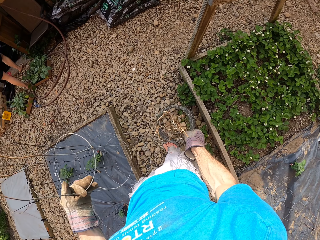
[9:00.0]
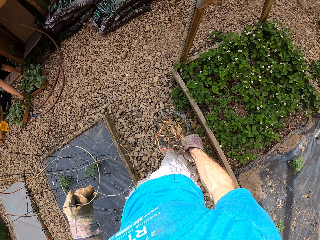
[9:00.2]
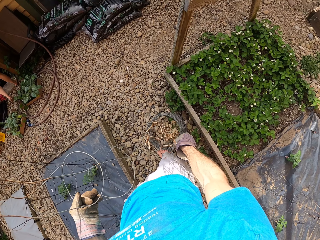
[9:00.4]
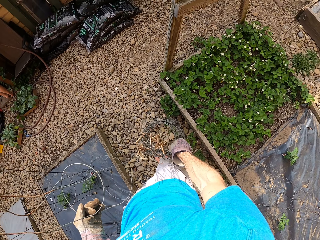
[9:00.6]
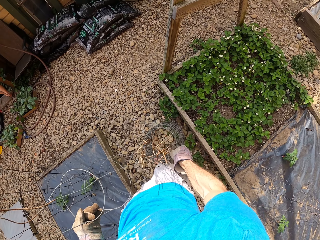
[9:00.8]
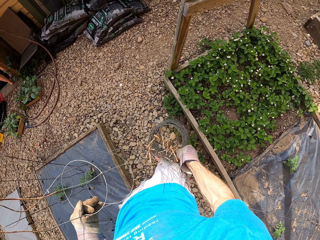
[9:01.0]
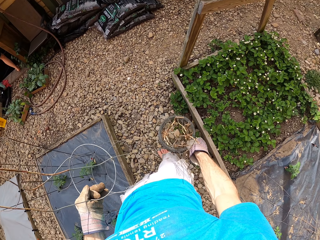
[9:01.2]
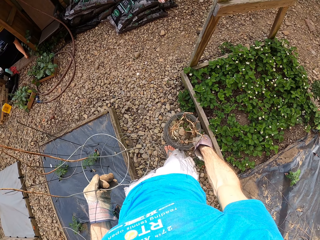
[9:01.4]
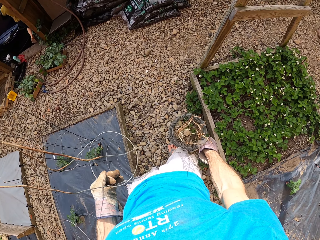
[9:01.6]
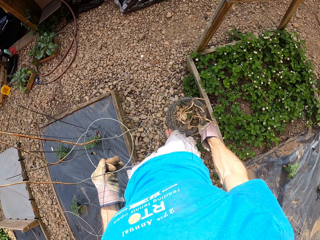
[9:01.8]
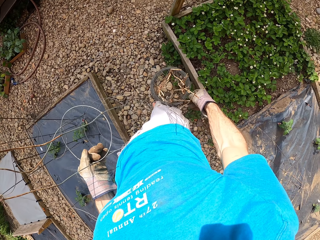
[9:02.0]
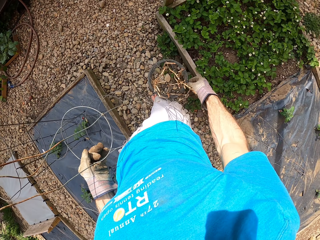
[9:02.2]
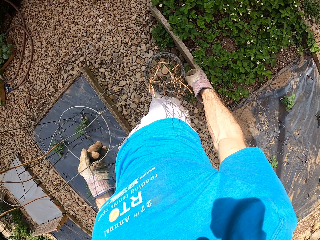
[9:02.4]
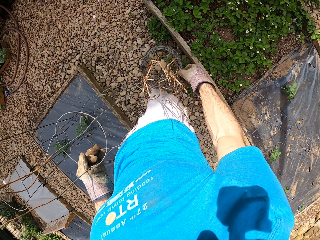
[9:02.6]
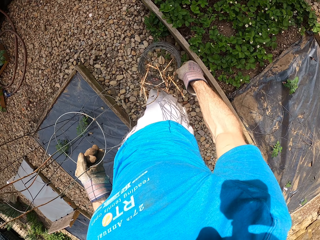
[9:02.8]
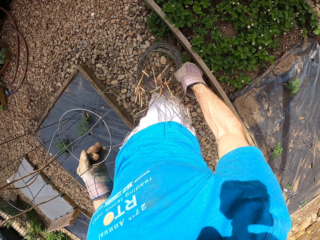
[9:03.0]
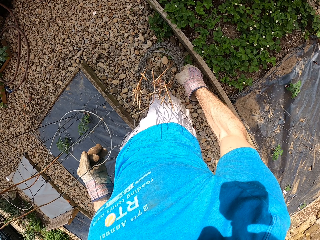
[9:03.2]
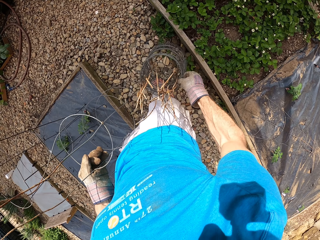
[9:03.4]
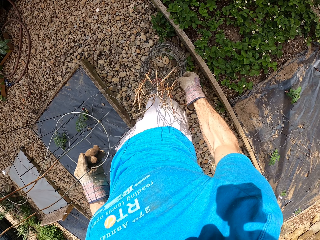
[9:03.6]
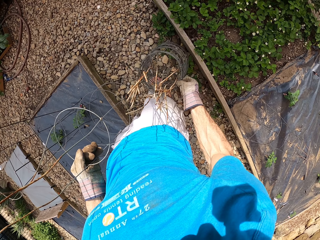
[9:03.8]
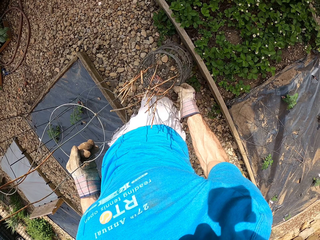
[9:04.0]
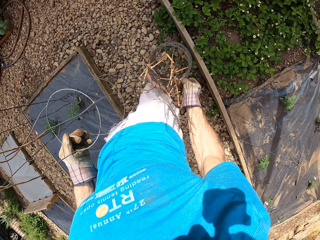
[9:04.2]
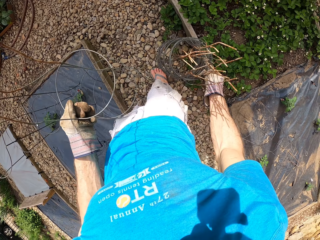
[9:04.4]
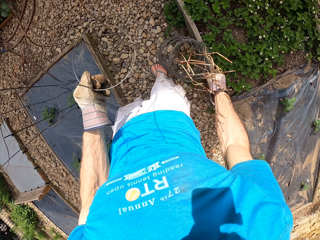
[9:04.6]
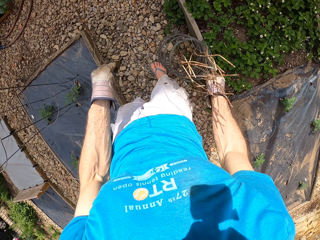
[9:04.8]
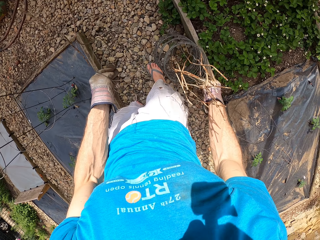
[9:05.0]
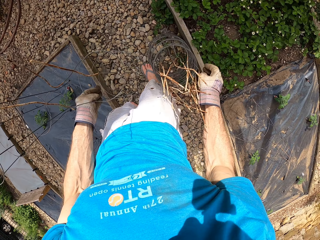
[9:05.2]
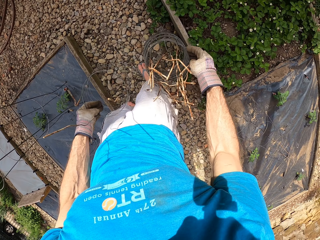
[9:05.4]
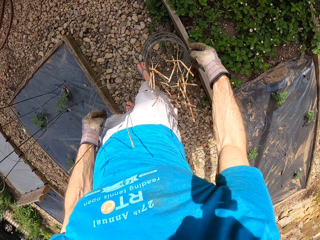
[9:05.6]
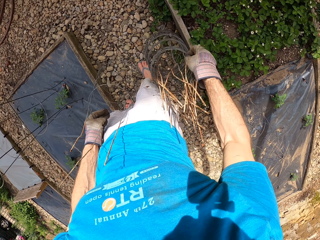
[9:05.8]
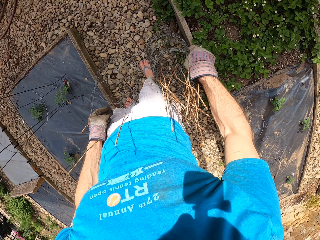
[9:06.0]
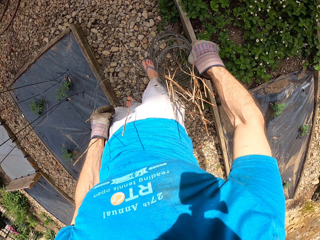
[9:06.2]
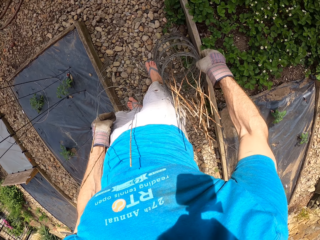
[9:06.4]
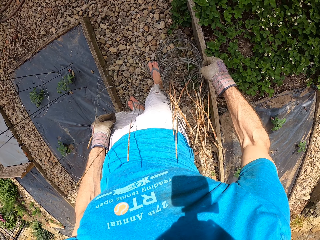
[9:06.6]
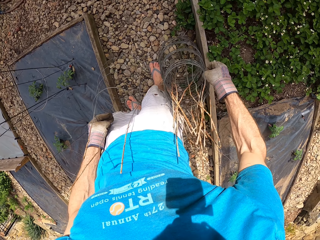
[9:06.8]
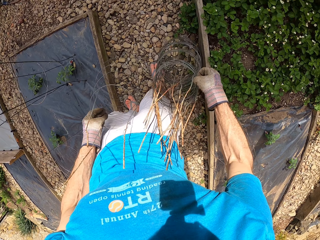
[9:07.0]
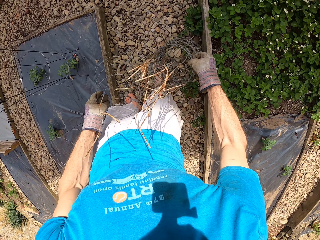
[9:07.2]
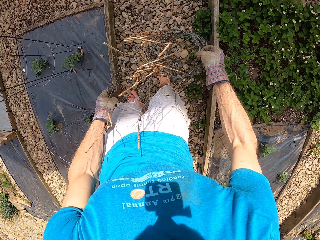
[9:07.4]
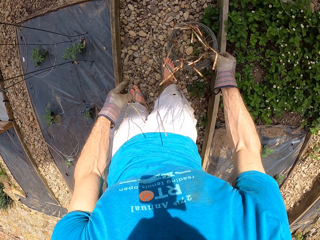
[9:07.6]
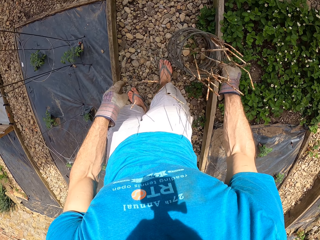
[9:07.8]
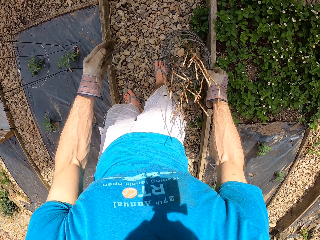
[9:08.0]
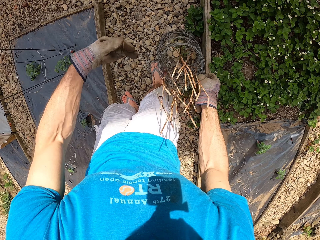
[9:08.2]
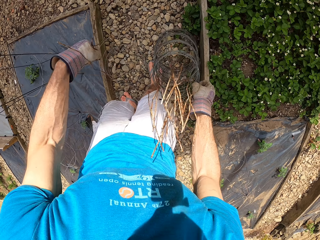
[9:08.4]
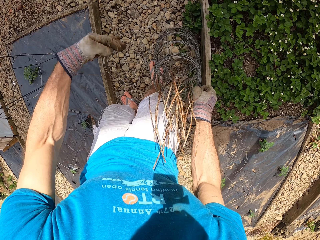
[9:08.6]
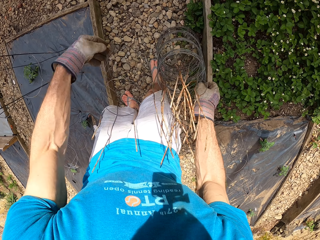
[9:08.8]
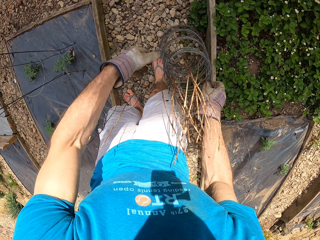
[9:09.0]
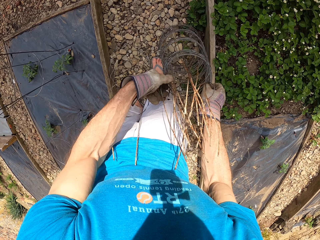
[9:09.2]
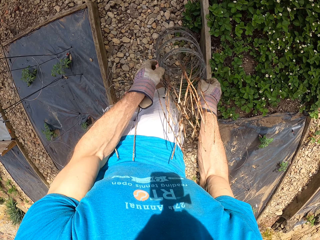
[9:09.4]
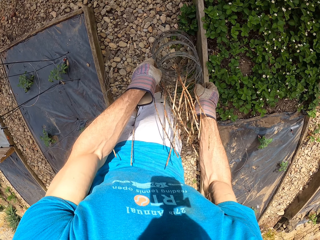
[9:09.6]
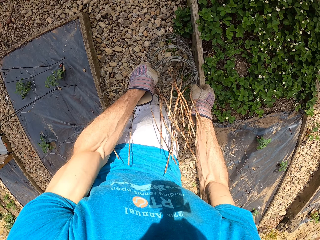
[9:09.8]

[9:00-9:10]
The camera wearer puts the plant stands on the ground. They remove the plant stand from the other plant stands.

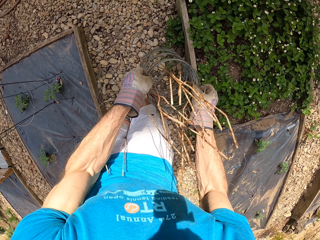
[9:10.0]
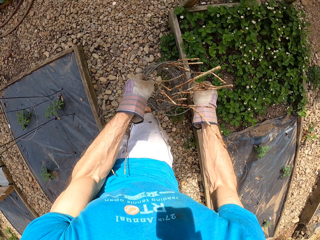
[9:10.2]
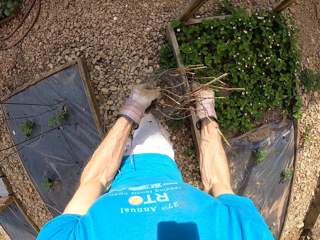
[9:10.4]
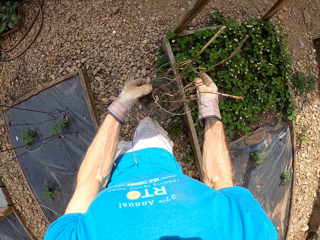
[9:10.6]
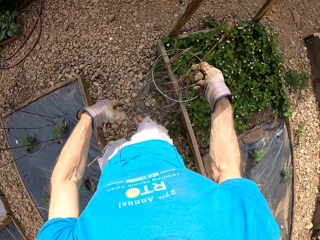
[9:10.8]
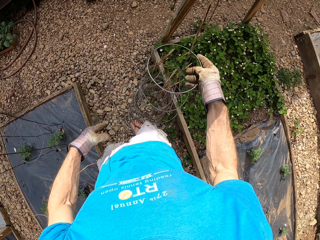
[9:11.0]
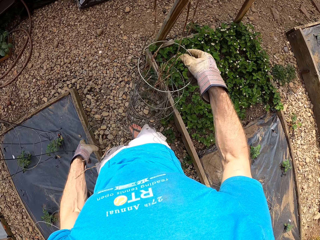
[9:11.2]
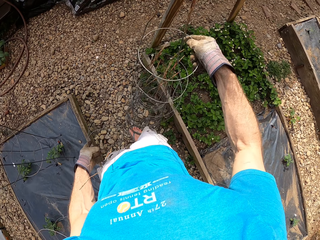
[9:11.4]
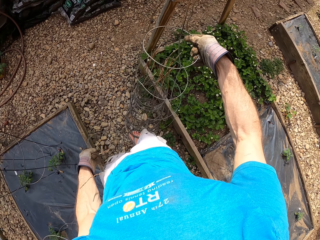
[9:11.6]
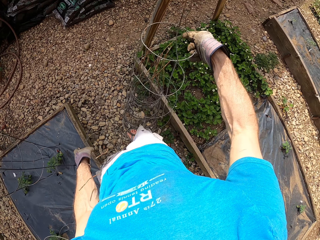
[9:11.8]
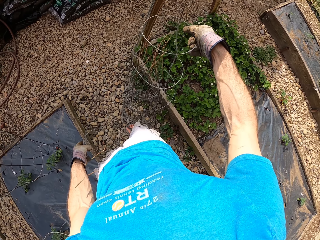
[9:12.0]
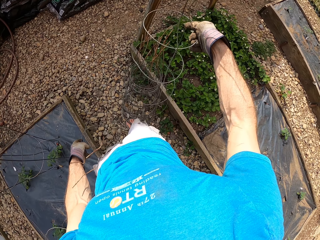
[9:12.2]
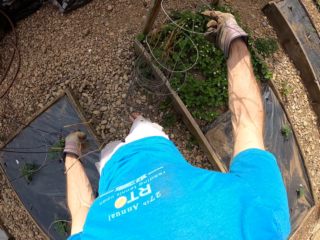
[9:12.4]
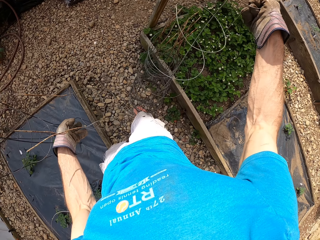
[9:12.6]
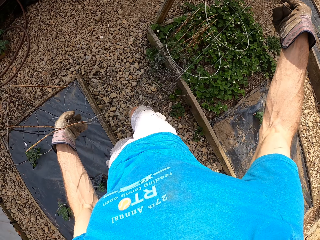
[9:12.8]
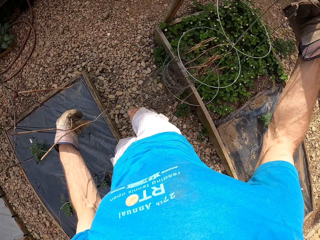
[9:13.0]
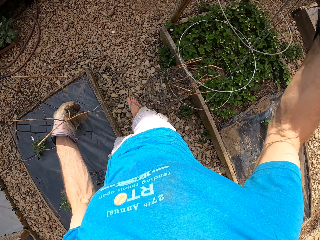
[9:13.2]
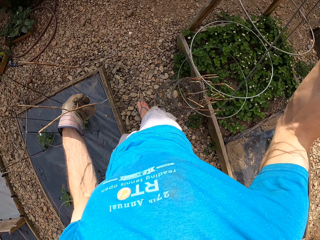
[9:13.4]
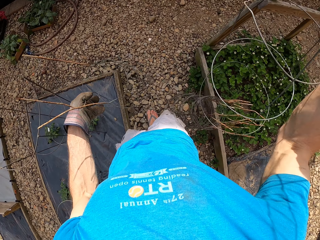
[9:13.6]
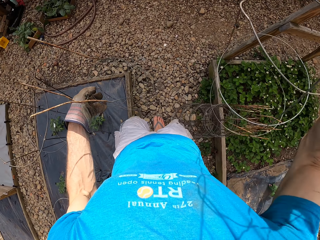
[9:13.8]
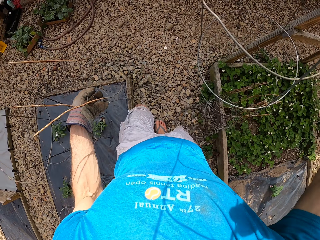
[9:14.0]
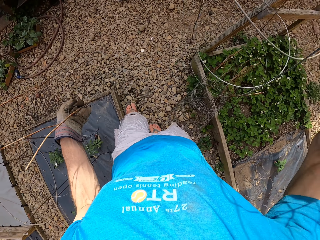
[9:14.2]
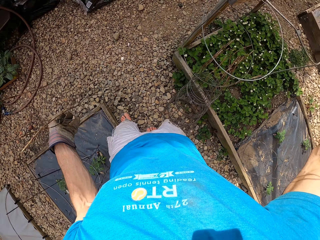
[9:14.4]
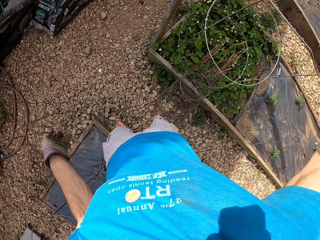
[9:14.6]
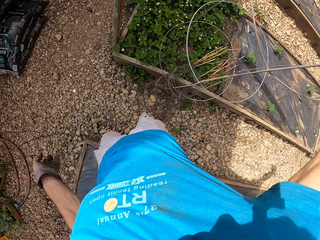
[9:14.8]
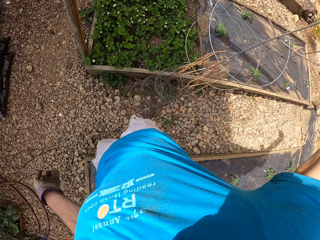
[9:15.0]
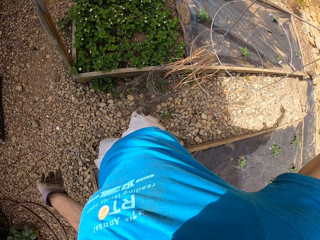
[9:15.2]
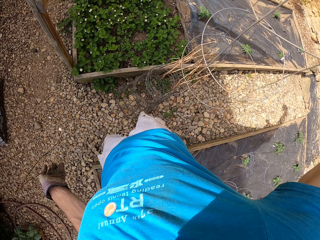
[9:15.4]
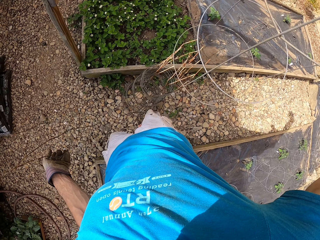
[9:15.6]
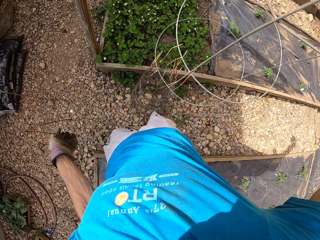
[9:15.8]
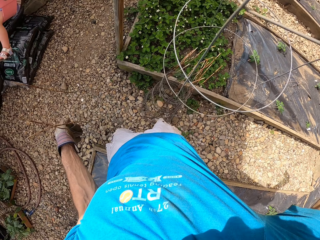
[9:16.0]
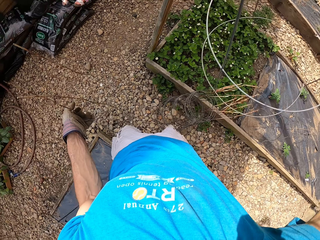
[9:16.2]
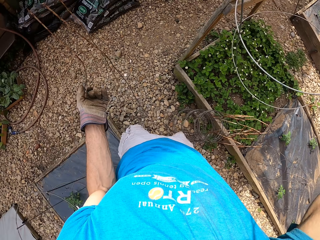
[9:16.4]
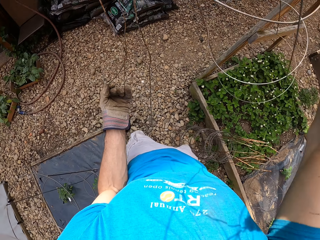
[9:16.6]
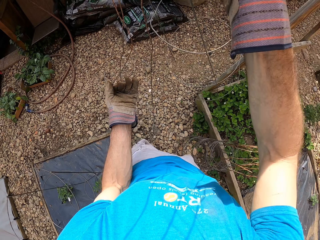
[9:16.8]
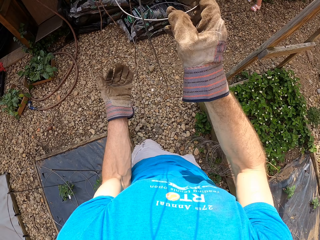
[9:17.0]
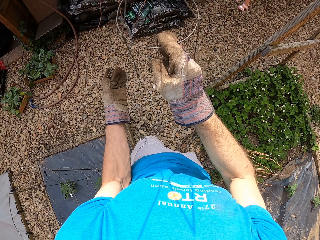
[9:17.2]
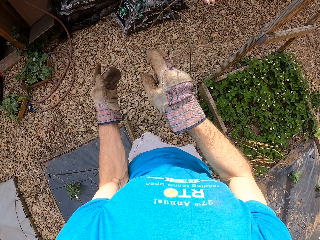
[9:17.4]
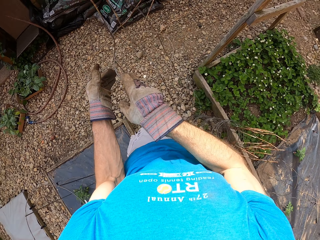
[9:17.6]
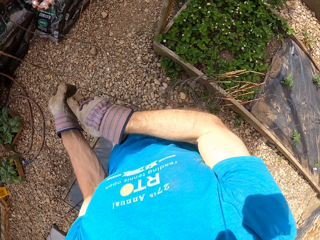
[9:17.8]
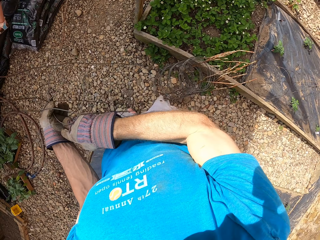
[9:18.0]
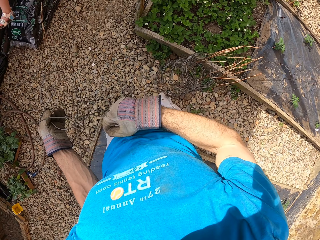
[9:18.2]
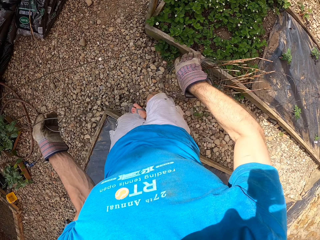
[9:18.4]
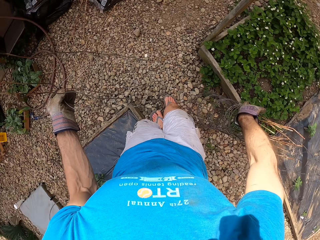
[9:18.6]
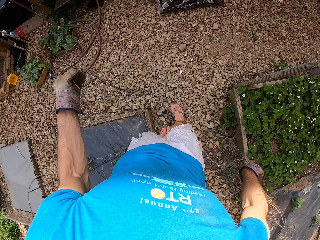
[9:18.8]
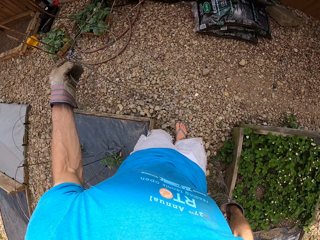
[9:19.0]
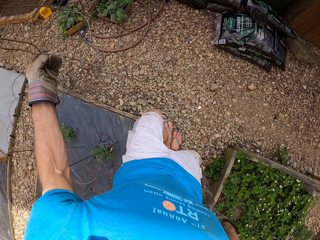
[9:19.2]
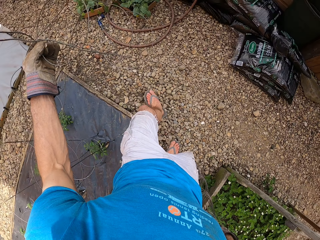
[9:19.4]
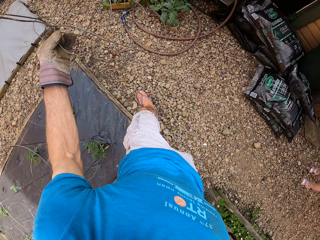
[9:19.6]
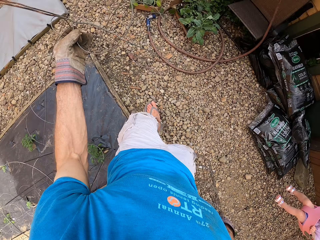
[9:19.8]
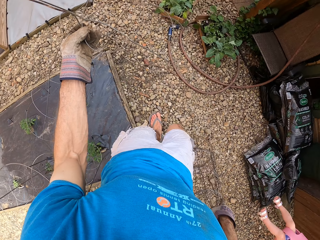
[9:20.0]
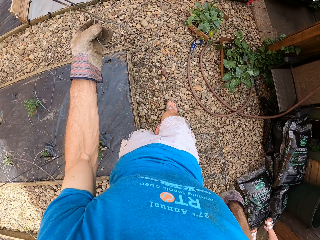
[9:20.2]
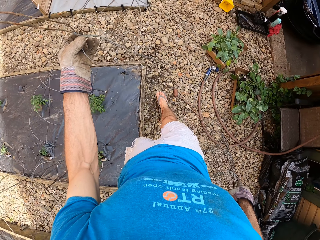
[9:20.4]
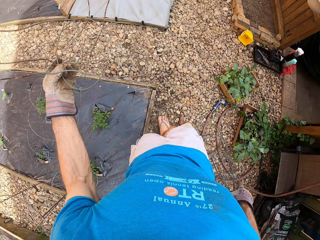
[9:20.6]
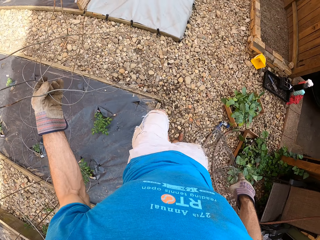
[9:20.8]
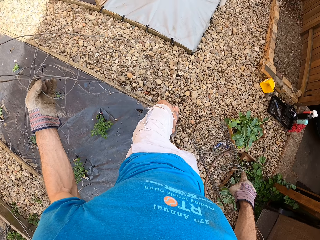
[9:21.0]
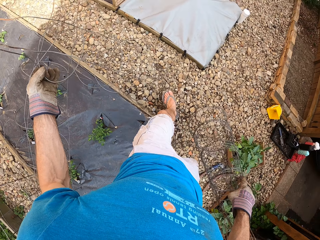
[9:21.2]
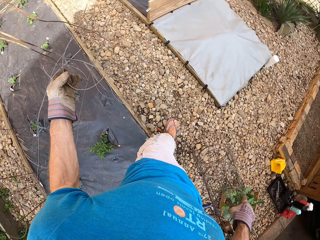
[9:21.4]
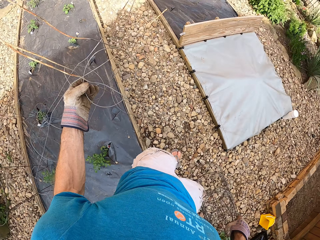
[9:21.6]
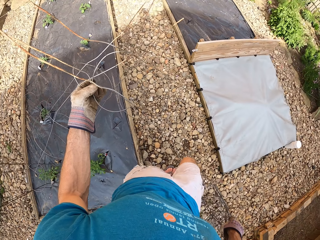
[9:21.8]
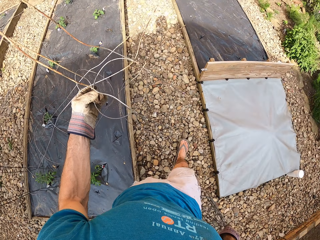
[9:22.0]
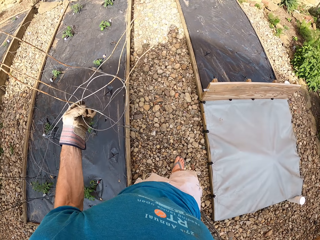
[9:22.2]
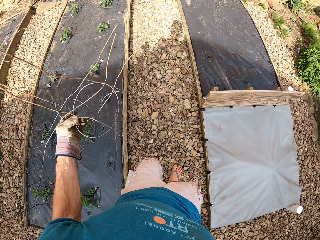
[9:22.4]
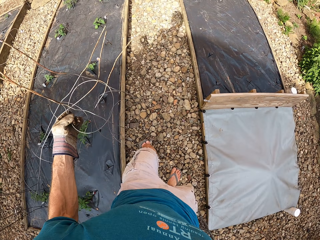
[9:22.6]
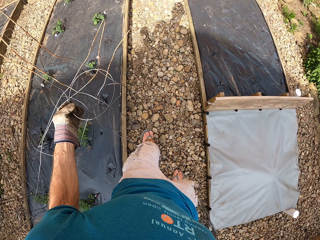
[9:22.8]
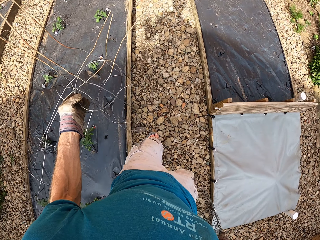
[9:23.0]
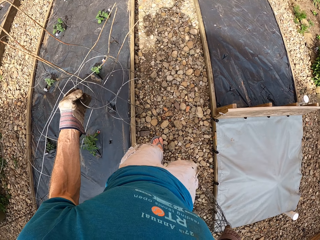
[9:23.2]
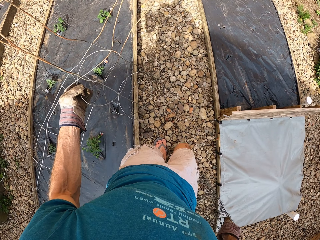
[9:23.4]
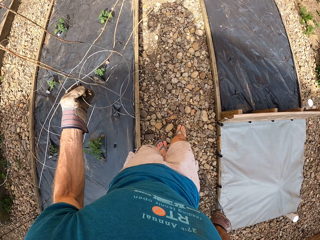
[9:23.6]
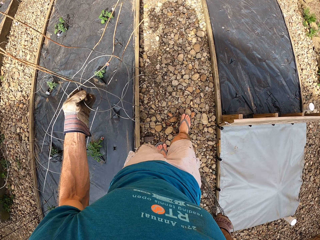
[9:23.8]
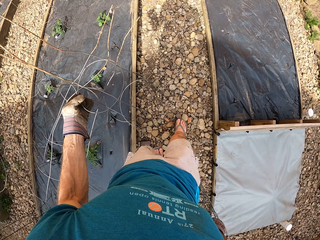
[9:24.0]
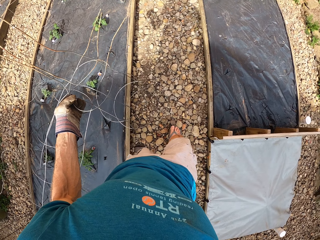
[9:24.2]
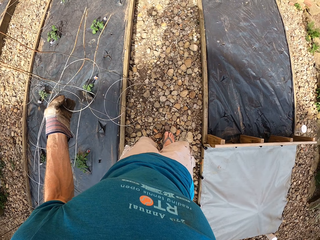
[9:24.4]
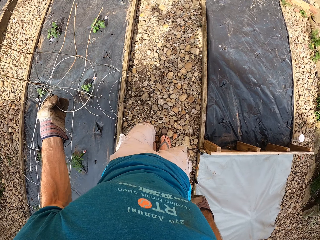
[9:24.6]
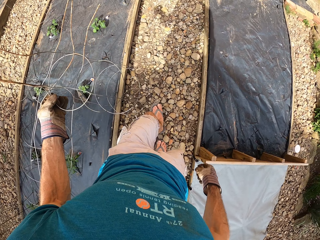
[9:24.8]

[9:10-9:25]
The camera wearer picks up the plant stand. They hold the plant stands. They walk beside the flower bed.
